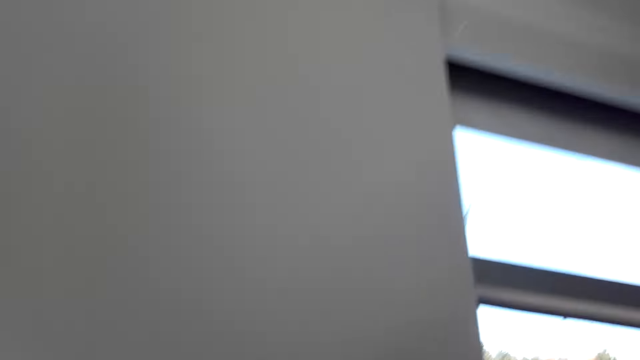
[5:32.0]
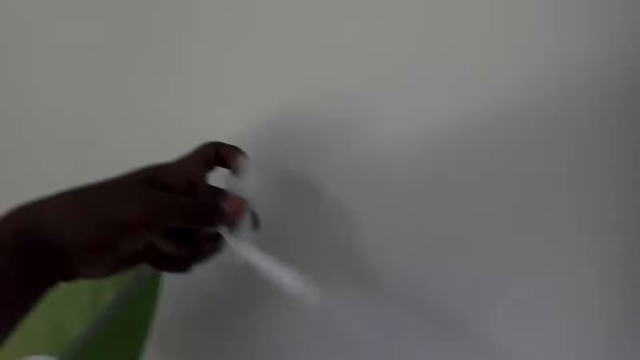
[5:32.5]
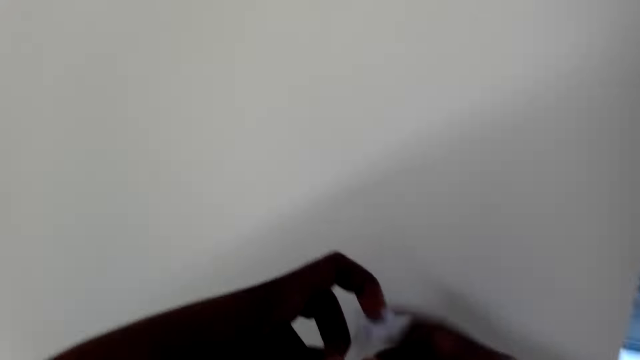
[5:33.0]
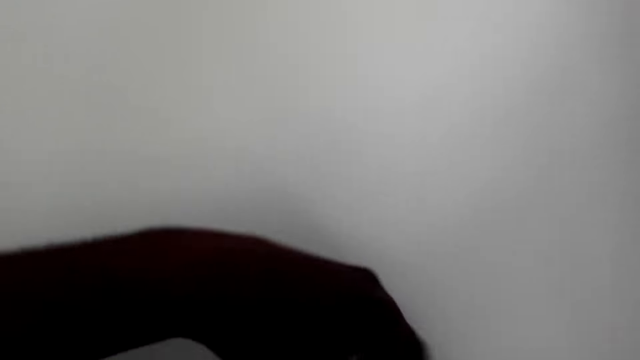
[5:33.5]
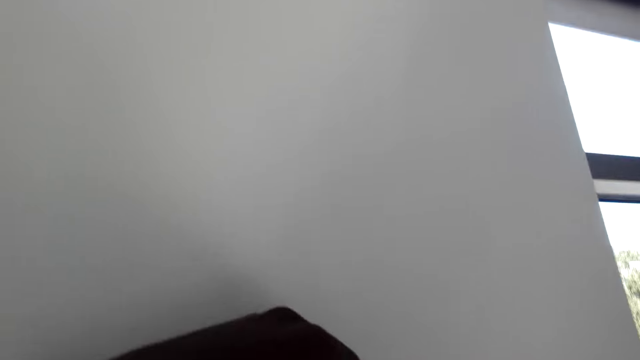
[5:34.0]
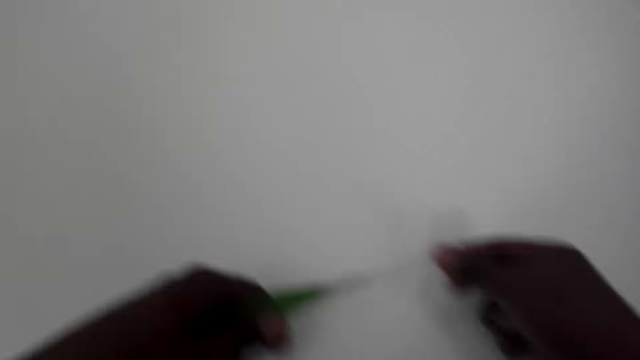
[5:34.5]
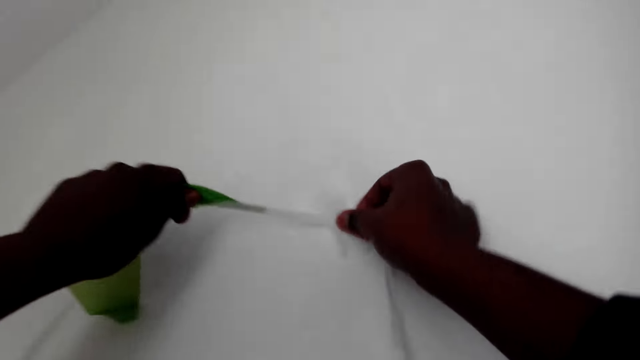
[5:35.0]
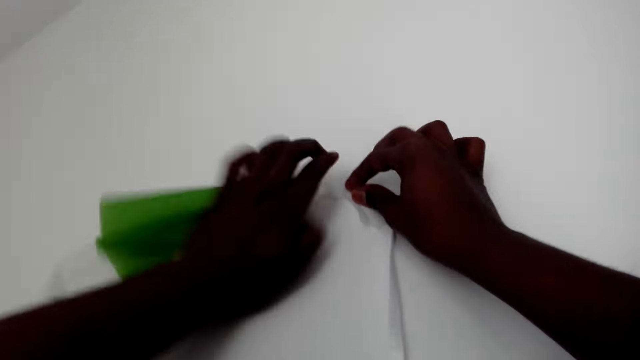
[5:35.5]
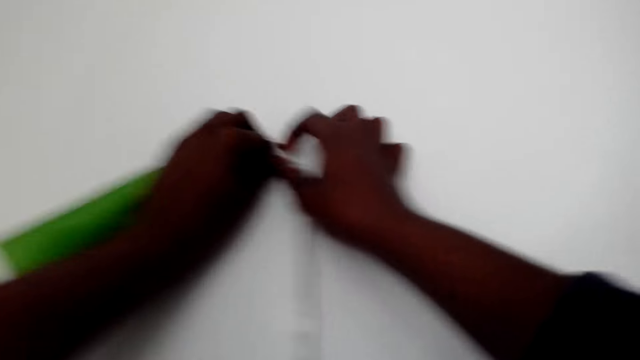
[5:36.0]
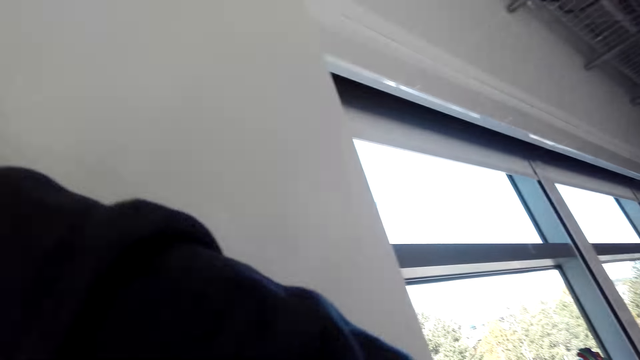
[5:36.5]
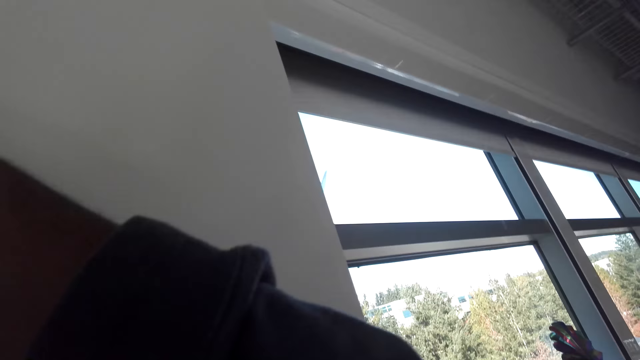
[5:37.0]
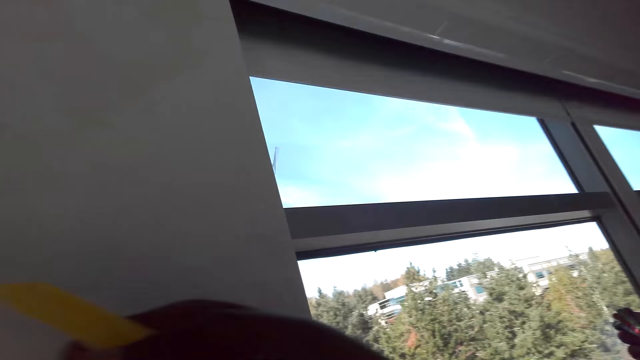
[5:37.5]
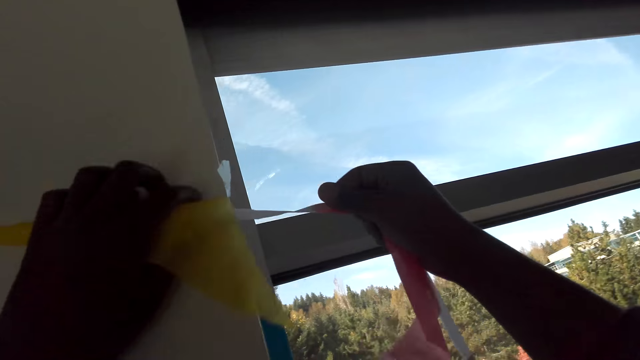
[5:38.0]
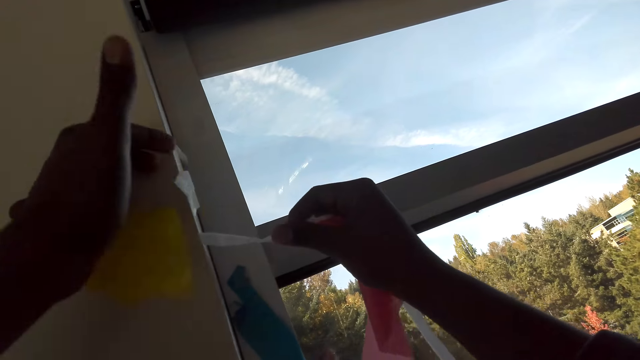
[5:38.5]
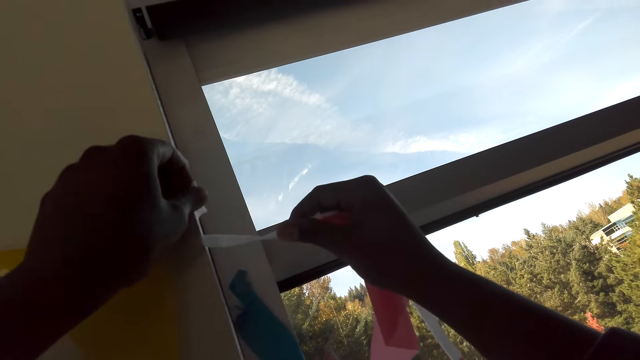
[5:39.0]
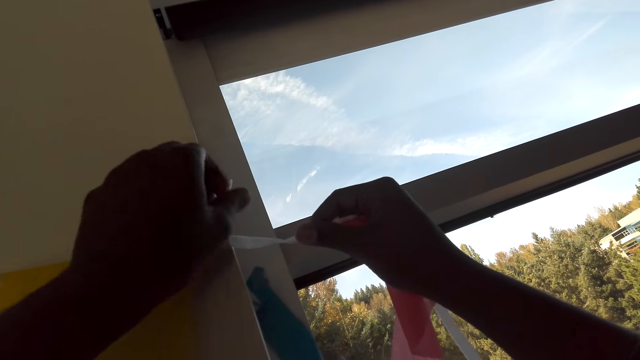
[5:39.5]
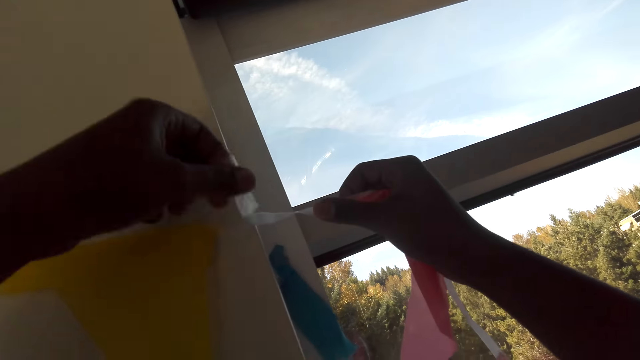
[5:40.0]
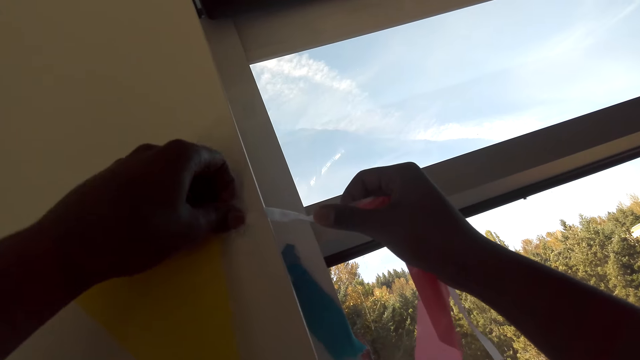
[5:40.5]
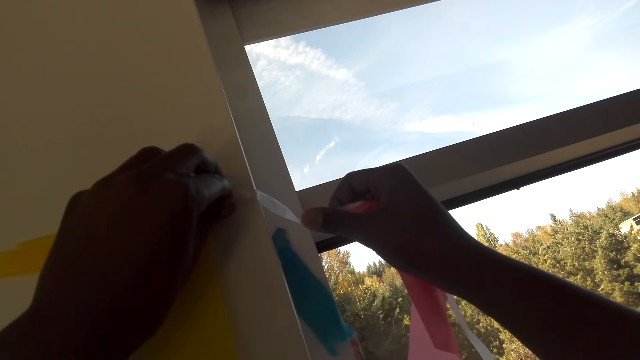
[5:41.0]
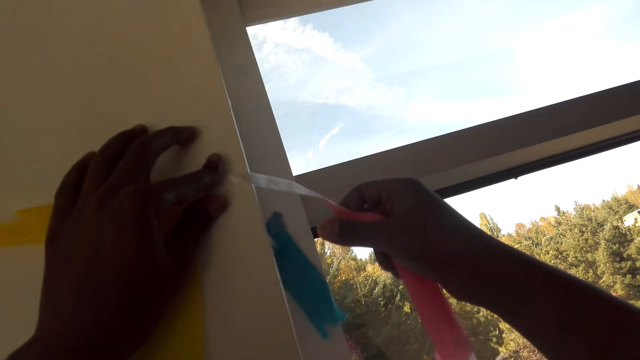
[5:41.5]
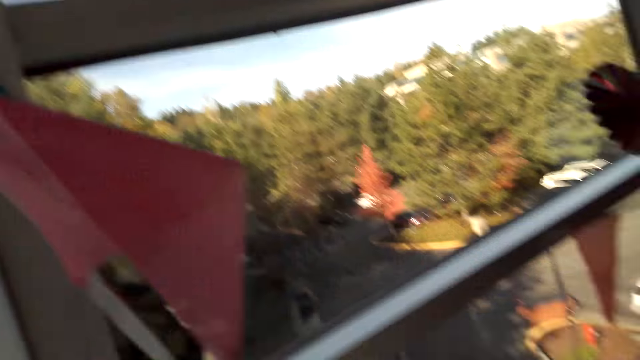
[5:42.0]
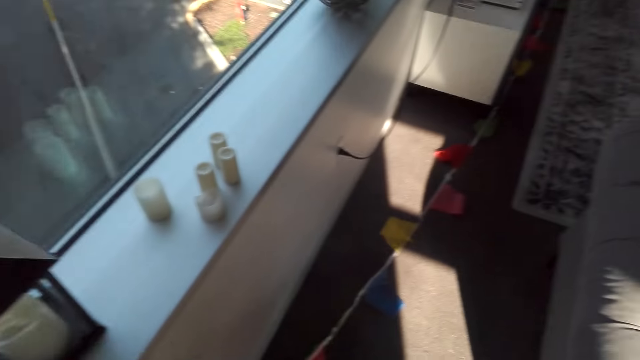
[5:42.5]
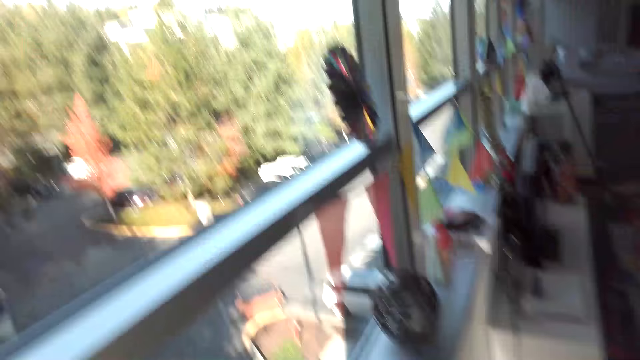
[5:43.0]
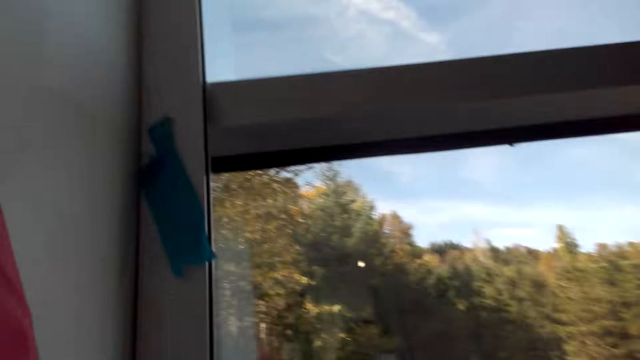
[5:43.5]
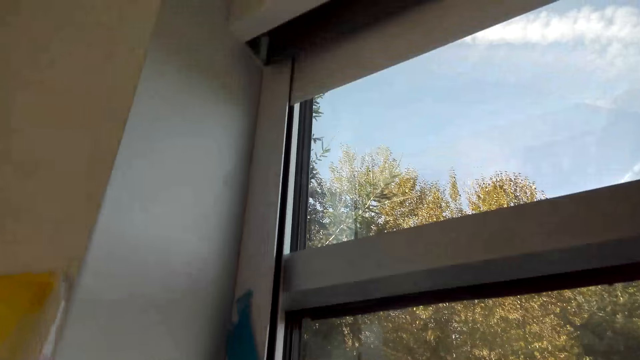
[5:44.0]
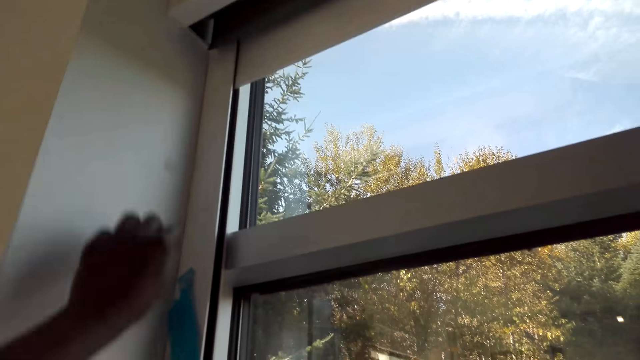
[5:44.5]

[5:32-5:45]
The camera wearer sticks decoration on the wall with tape. They look across the house wall. They stick decoration on the wall with tape. They walk around the house.

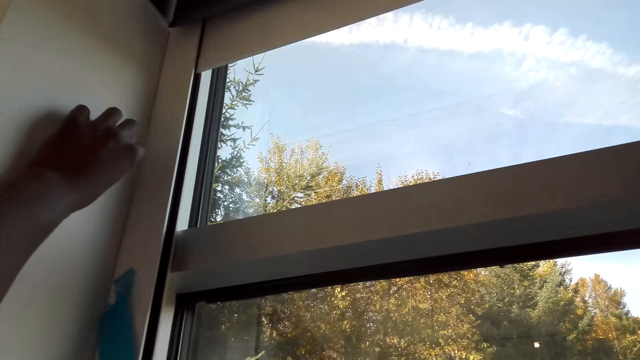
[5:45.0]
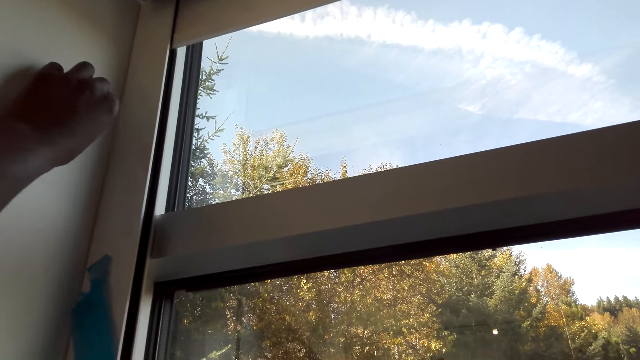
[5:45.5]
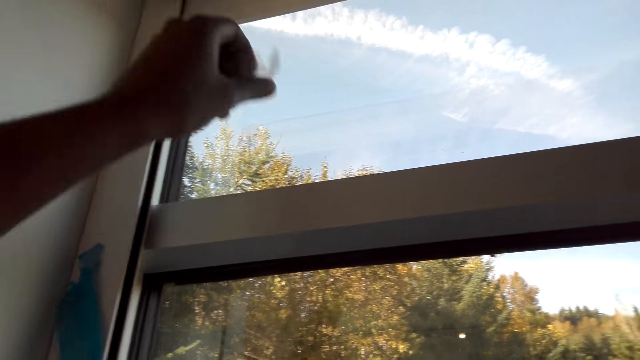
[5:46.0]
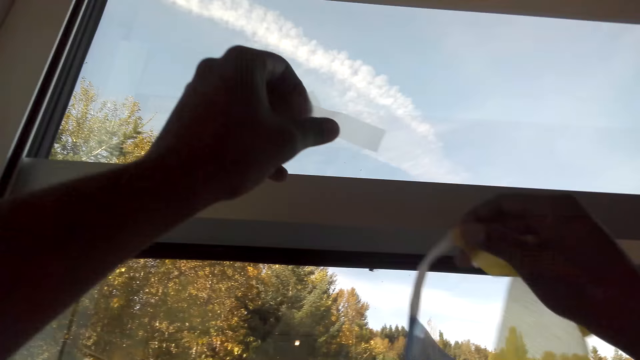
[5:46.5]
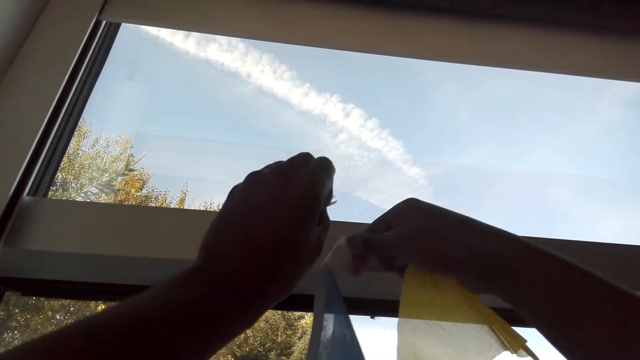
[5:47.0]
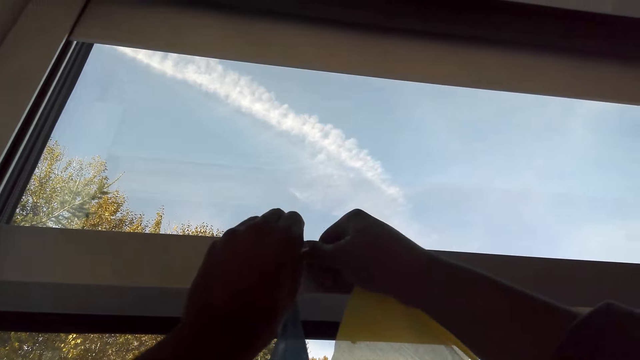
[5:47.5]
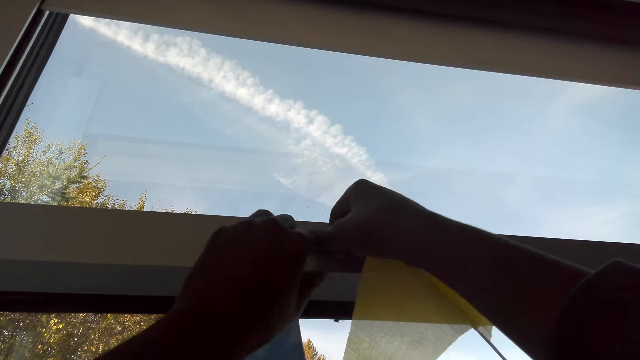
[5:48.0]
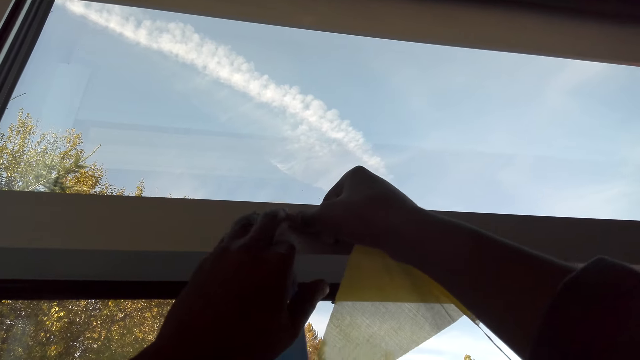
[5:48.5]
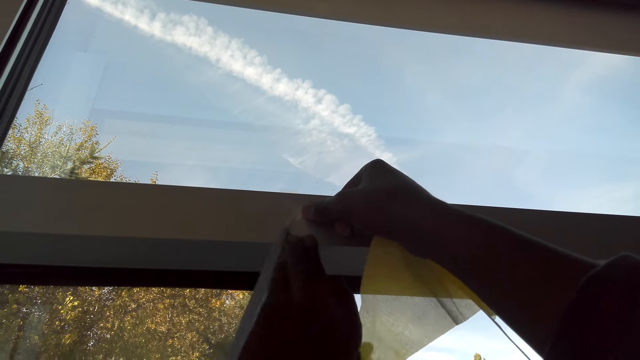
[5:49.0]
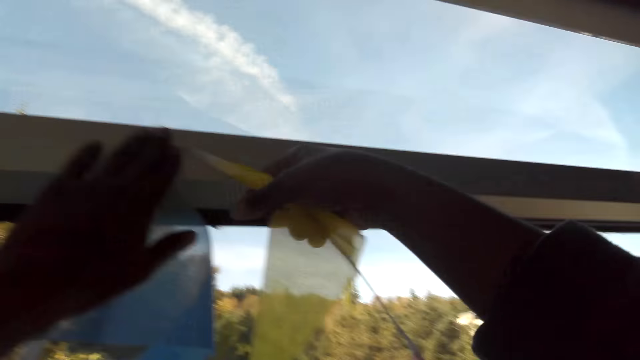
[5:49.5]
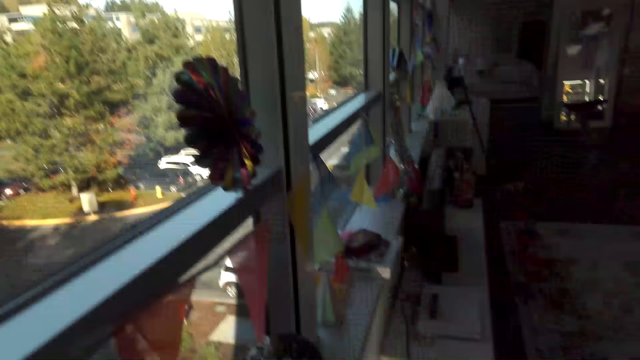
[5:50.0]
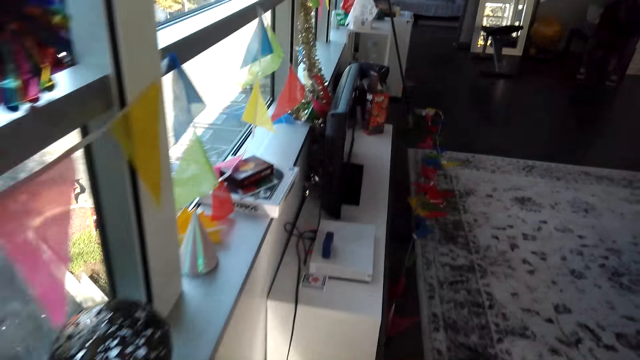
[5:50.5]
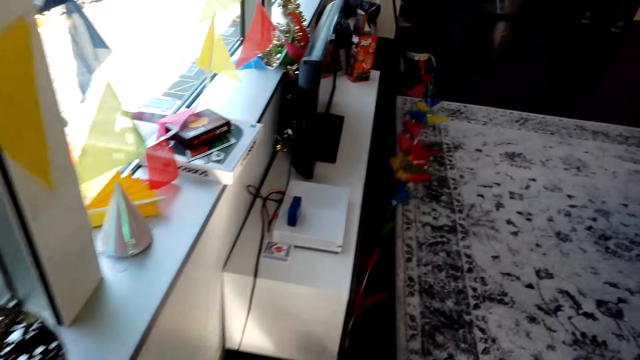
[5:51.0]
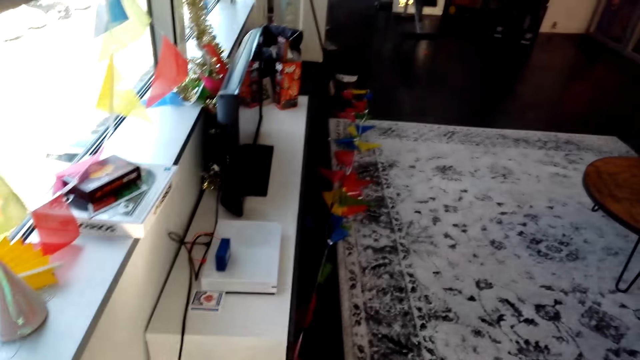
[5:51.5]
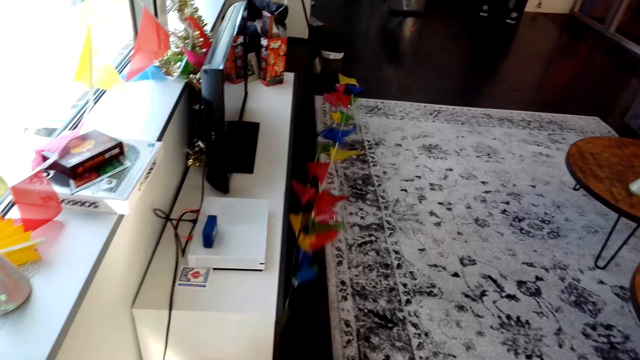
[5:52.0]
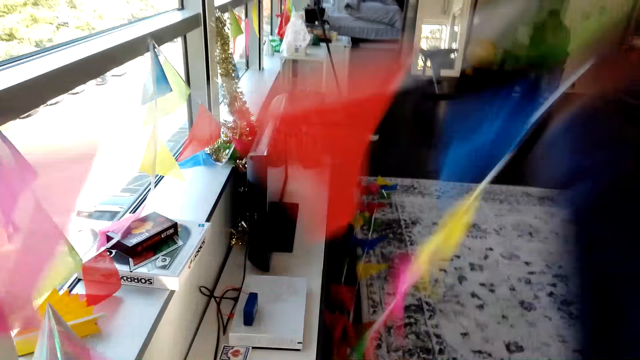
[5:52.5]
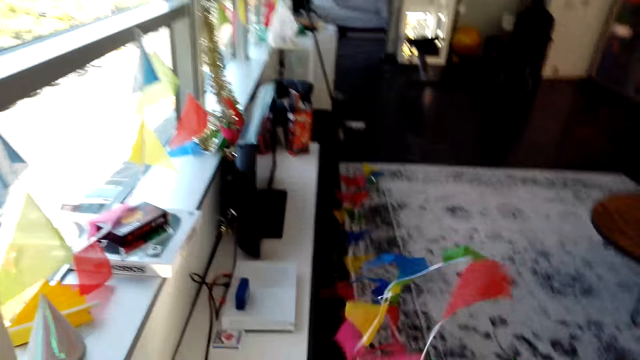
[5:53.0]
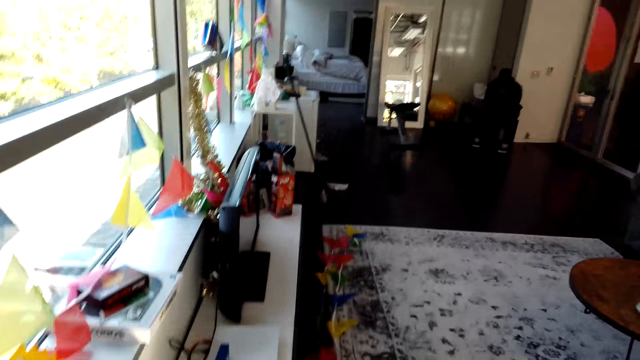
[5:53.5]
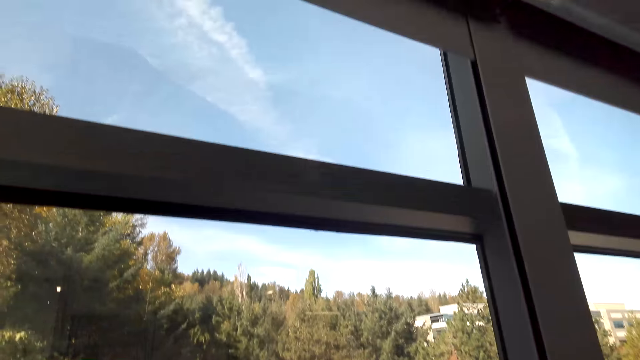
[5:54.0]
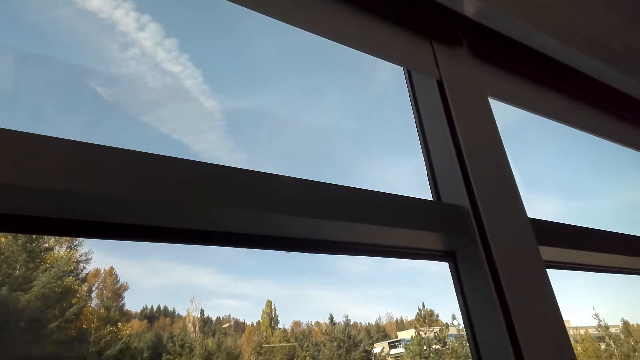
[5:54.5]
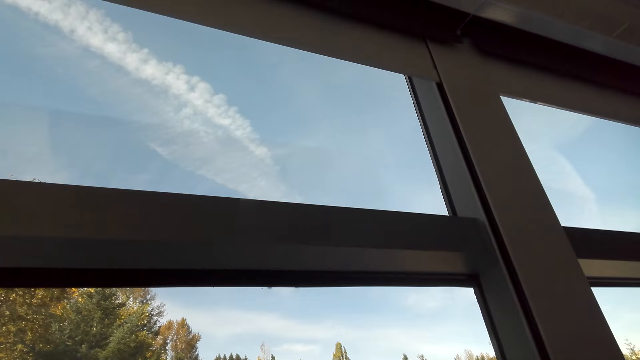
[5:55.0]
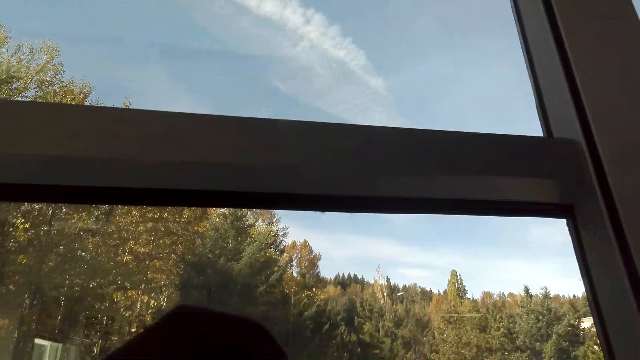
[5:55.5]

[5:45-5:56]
The camera wearer picks a tape from the wall. They stick decoration on the window frame with the tape. They dialogue with a person. They walk around the house. They pull decoration. They dialogue with the person.
